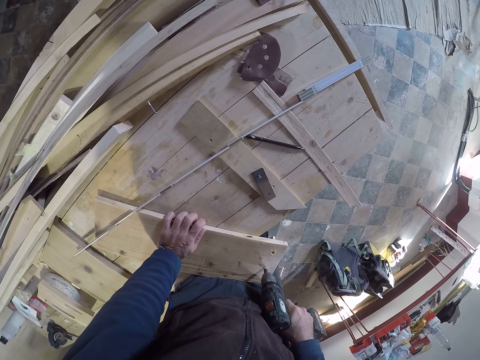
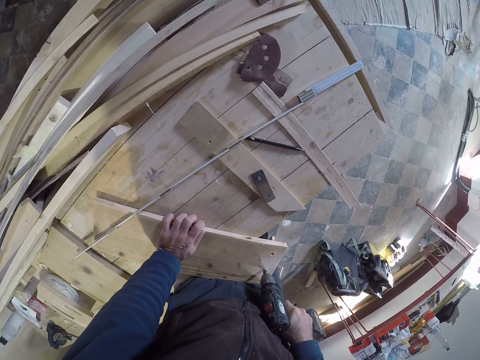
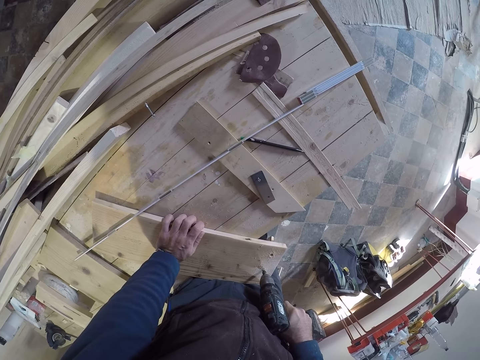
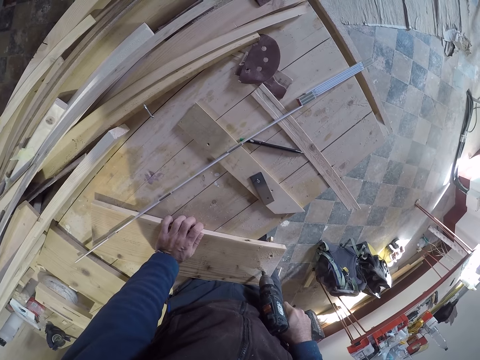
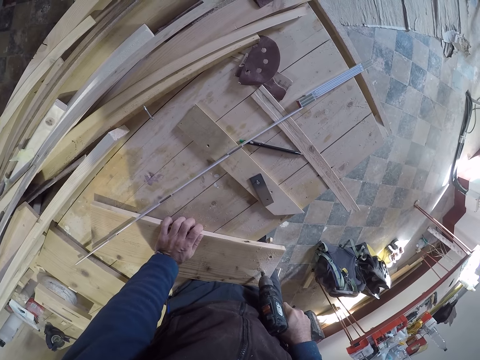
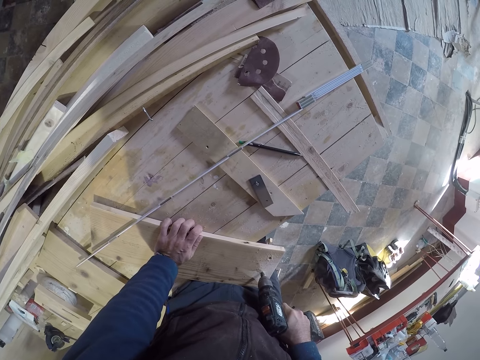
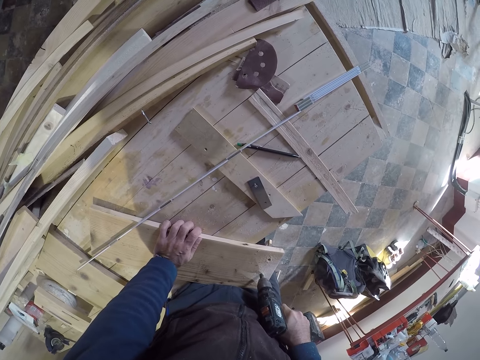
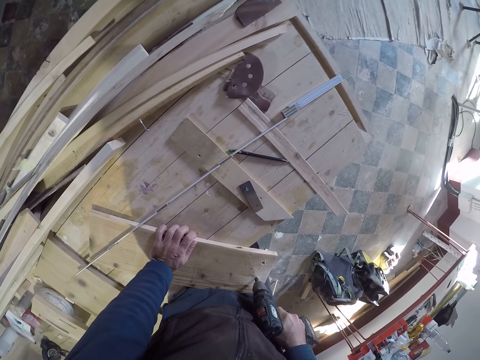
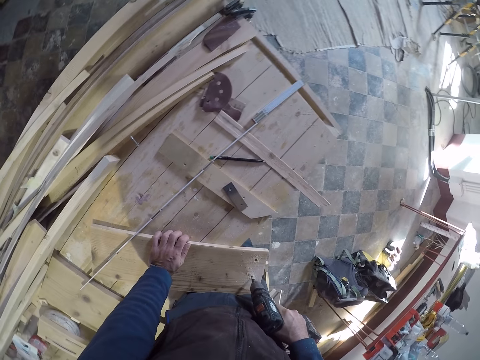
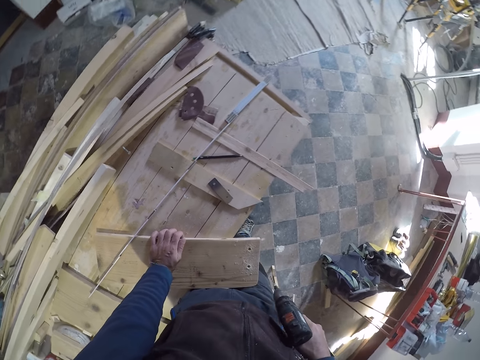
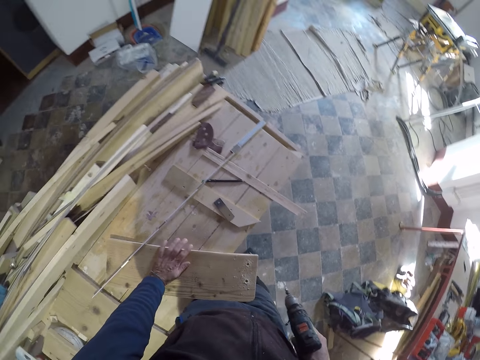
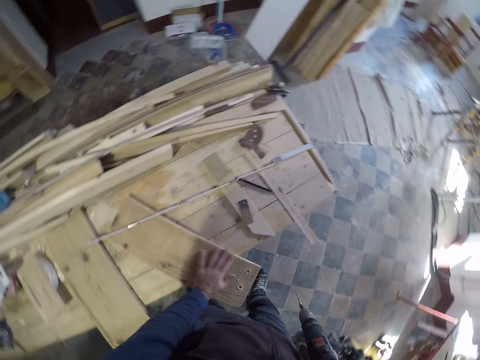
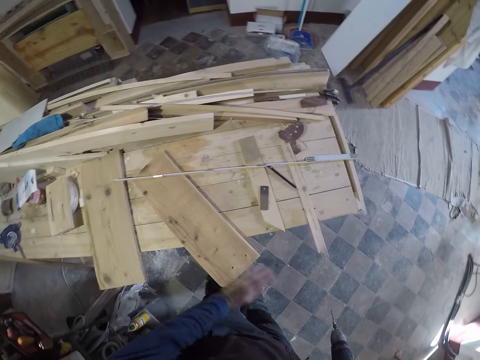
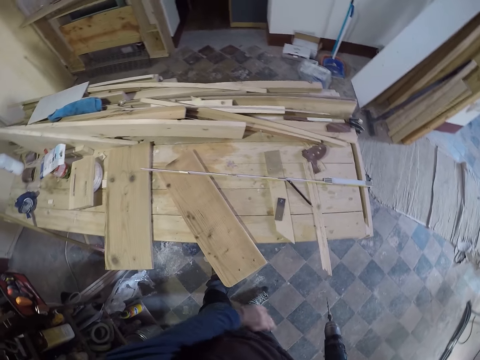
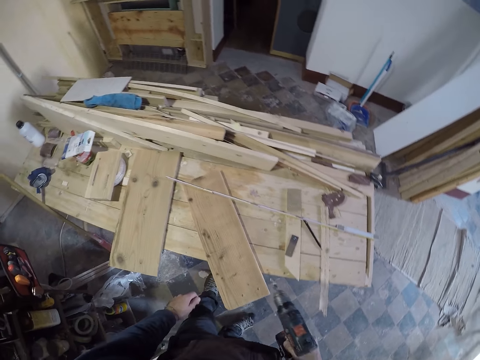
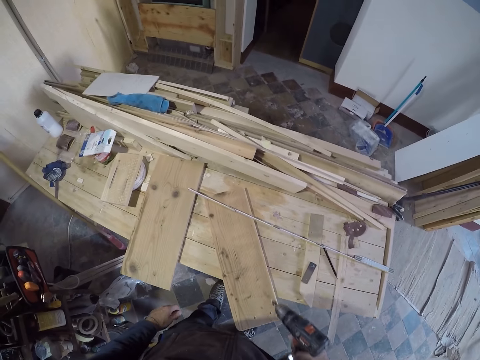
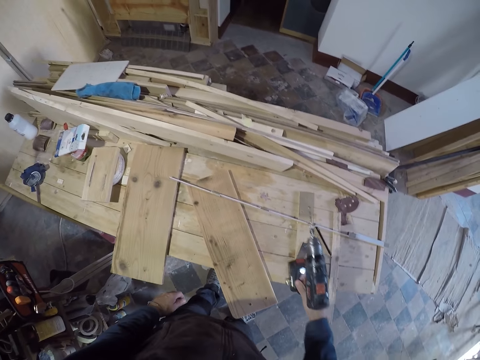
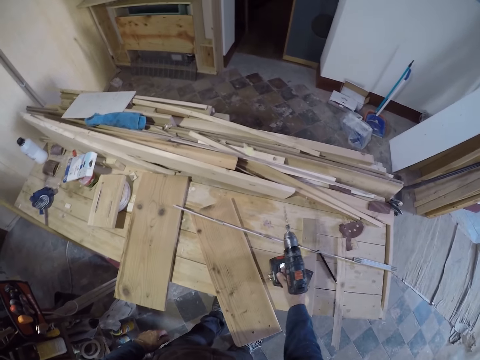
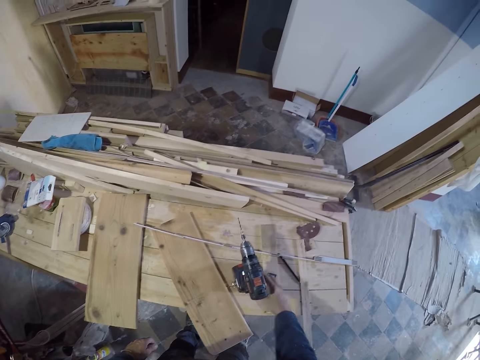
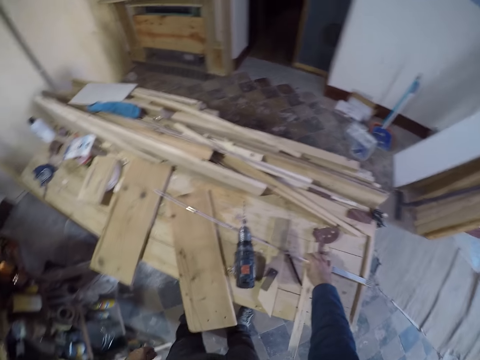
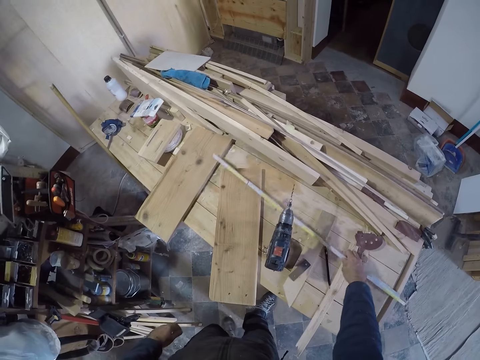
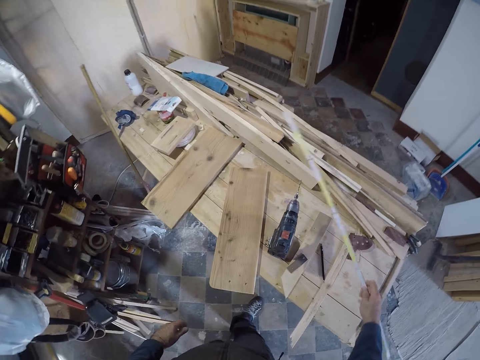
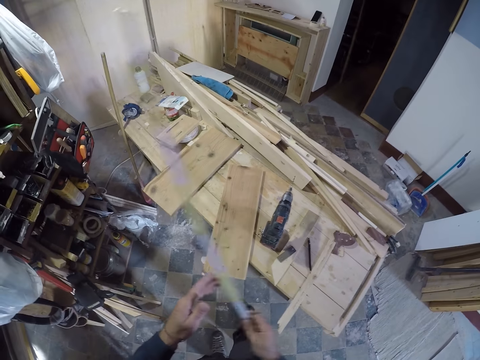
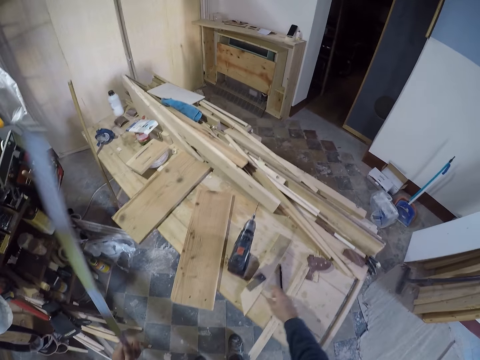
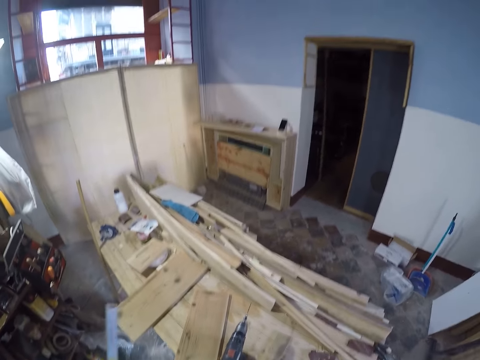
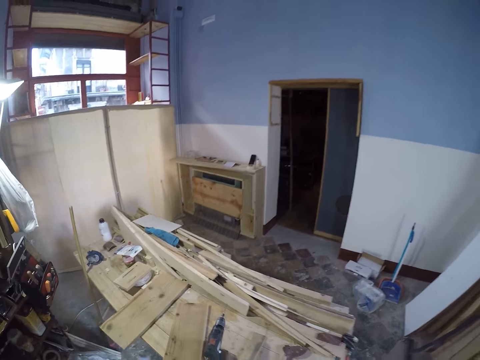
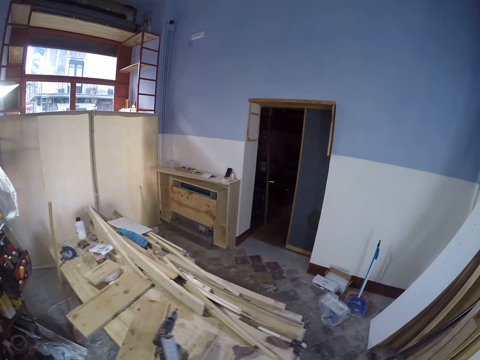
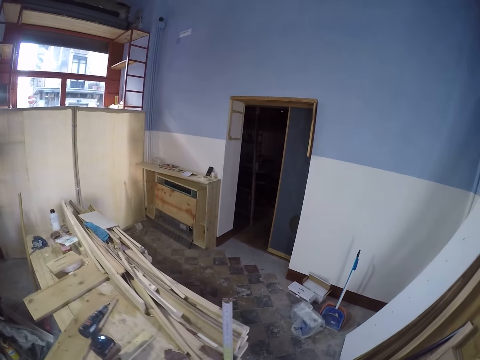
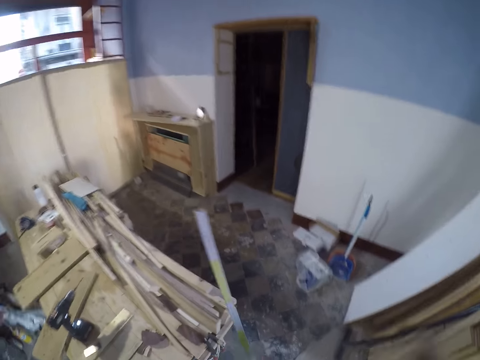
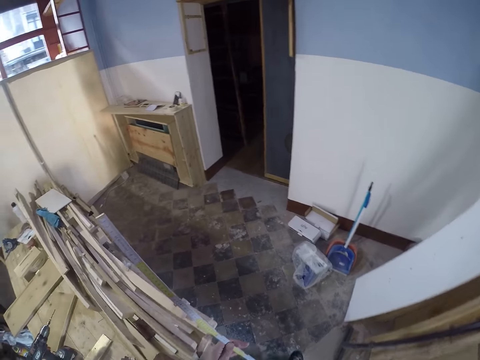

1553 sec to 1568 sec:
The camera wearer removes the drill. He dusts off sawdust on the plywood with his left hand. He places the electric hand drill on top of the desk with his right hand. He picks up the measuring rule from the table with his right hand. He picks up the pen.
